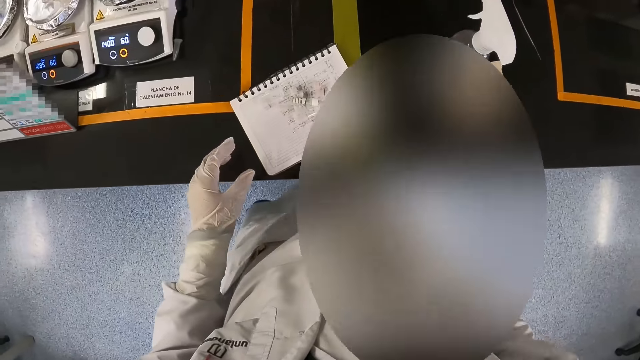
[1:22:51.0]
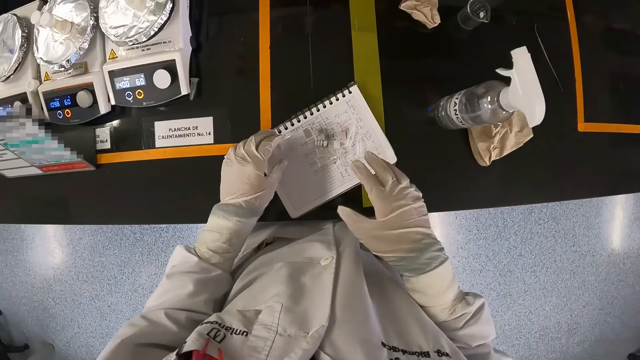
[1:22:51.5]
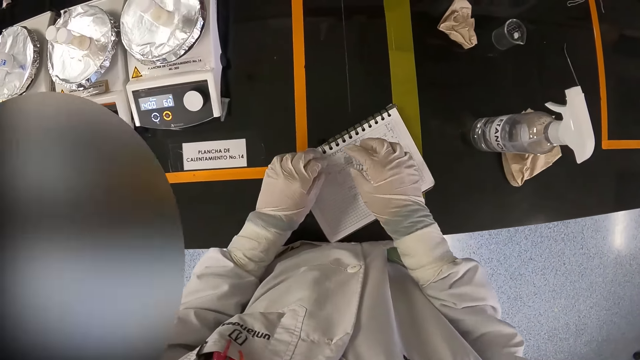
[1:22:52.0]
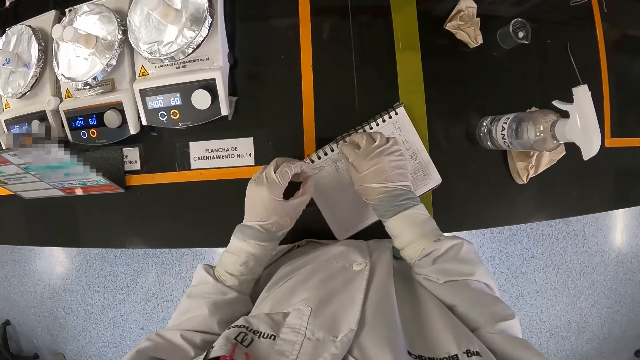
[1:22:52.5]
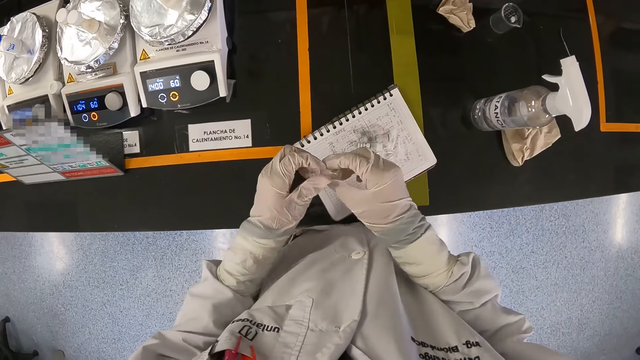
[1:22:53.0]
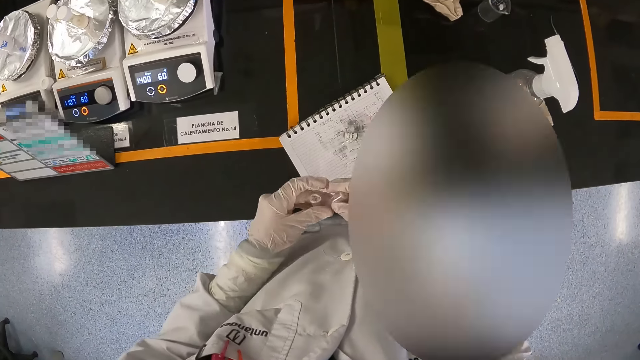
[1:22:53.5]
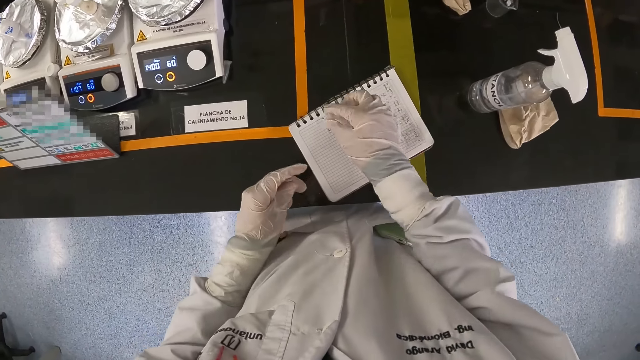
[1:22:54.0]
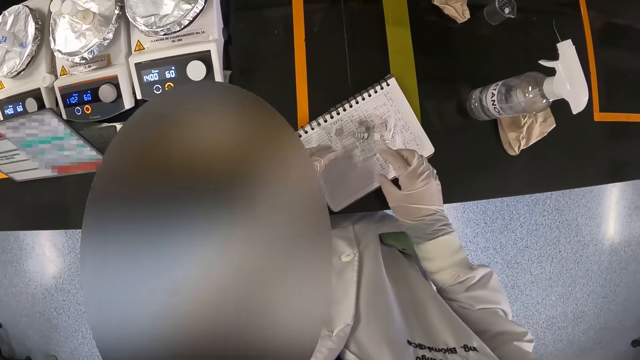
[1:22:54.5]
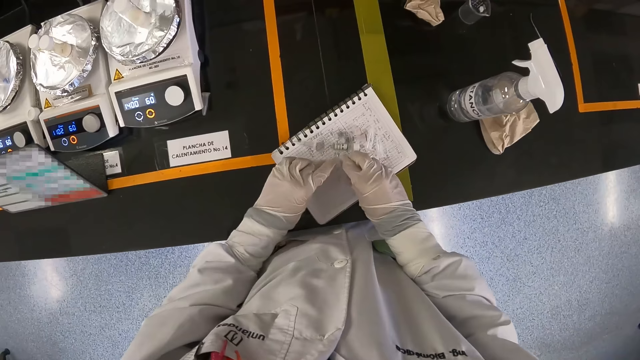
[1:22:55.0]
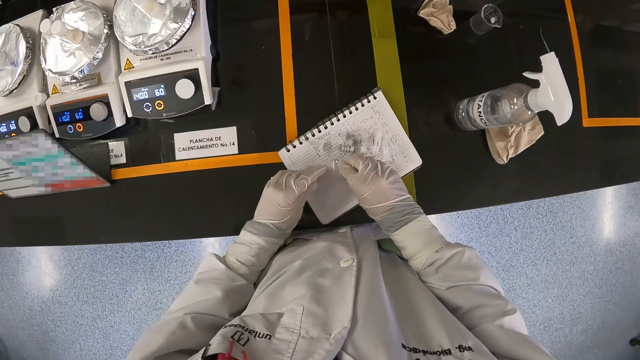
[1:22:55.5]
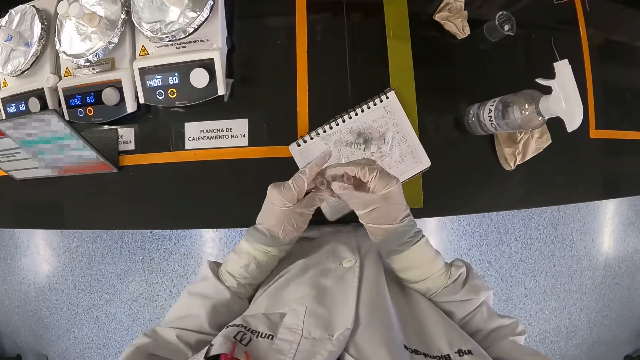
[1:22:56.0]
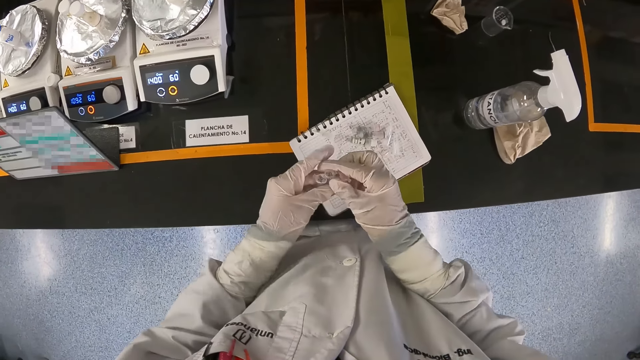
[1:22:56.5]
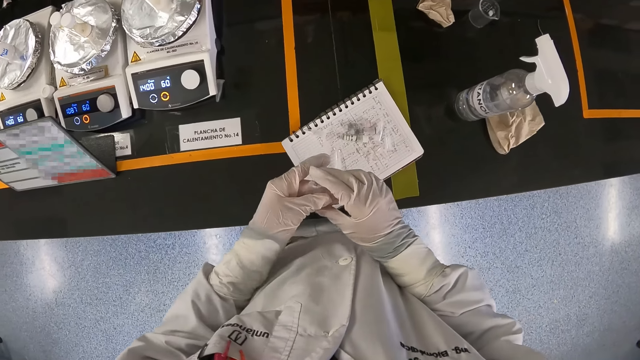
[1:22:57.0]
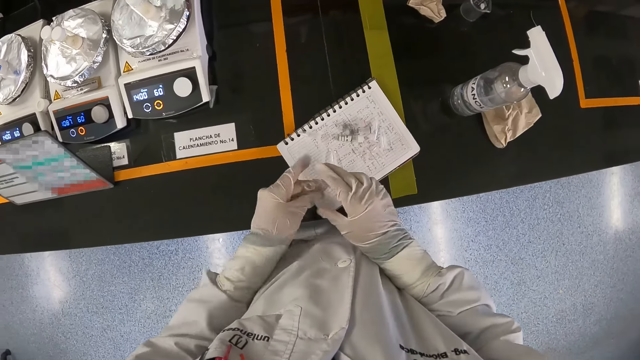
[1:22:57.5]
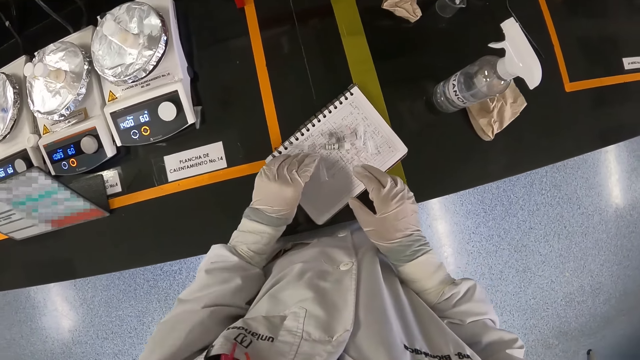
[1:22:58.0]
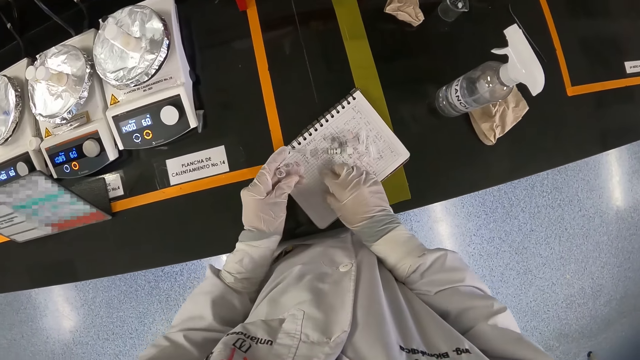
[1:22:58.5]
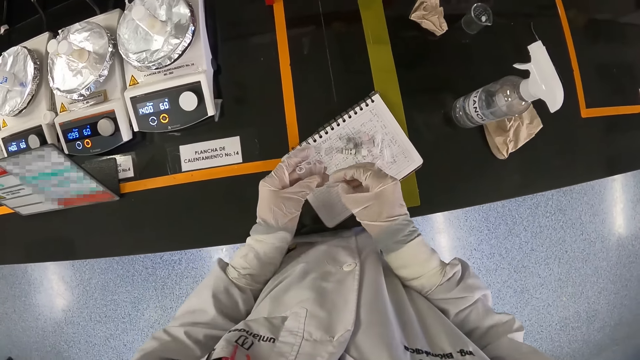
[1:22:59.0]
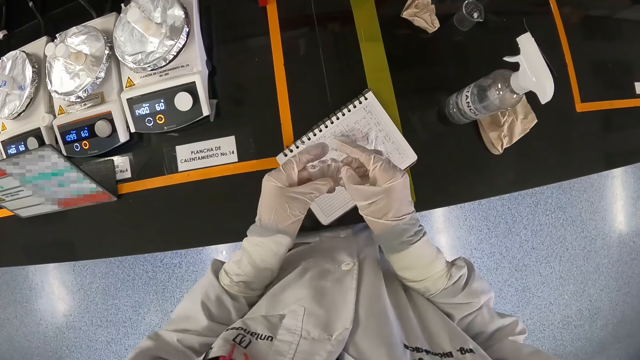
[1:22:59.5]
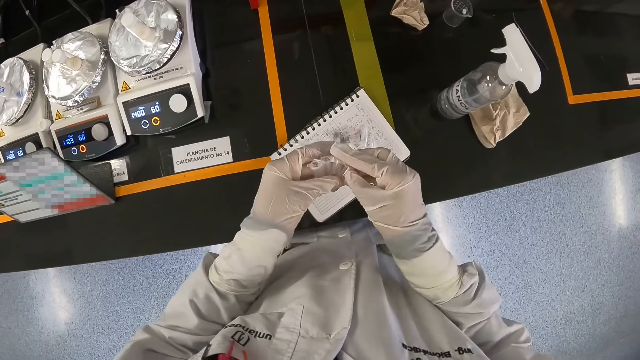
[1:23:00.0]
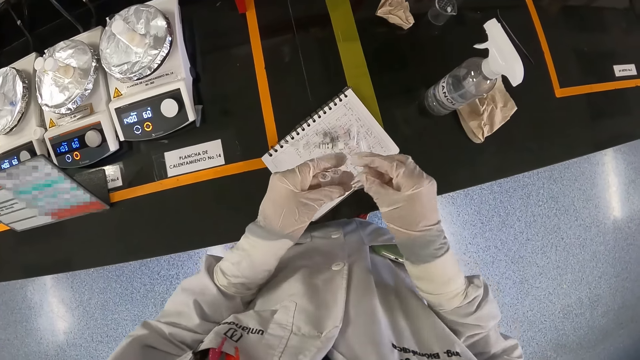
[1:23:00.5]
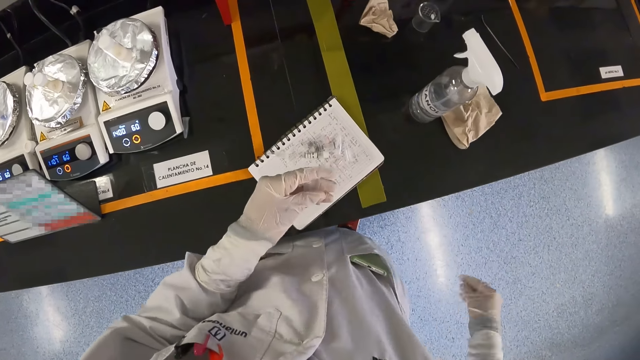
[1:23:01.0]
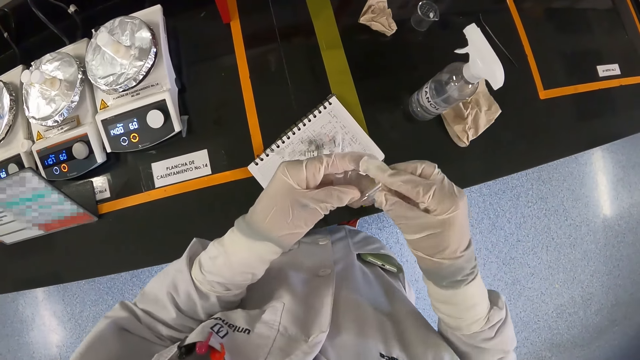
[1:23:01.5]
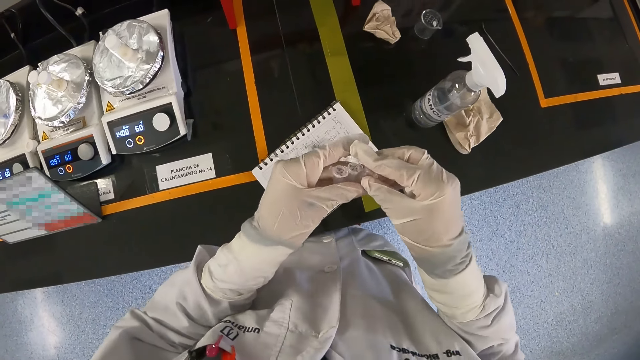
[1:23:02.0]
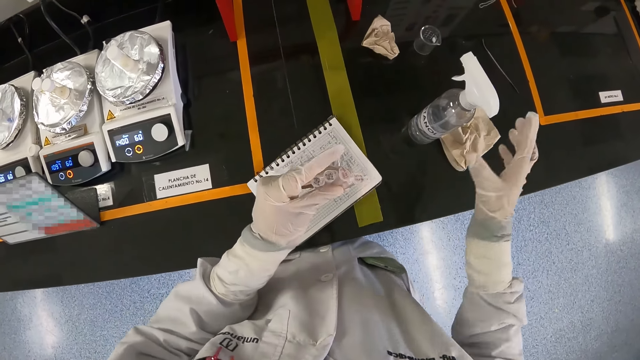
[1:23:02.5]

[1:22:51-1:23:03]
The camera wearer picks up the microcentrifuge tubes from the book with his hands. He drops the microcentrifuge tube on the book with his right hand. He picks up the microcentrifuge tubes from the book with his hands. He touches the book with his left hand. He picks up the microcentrifuge tube from the book with his right hand. He holds the microcentrifuge tubes together with his hand. He shakes the microcentrifuge tubes with his right hand. He puts the microcentrifuge tubes together in his left hand with his right hand.

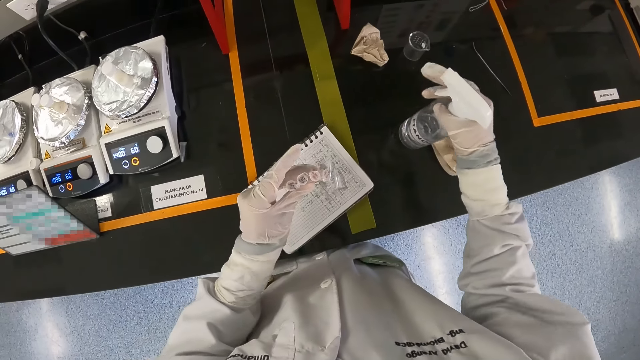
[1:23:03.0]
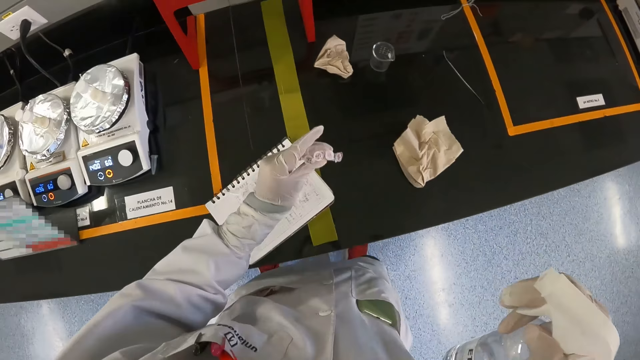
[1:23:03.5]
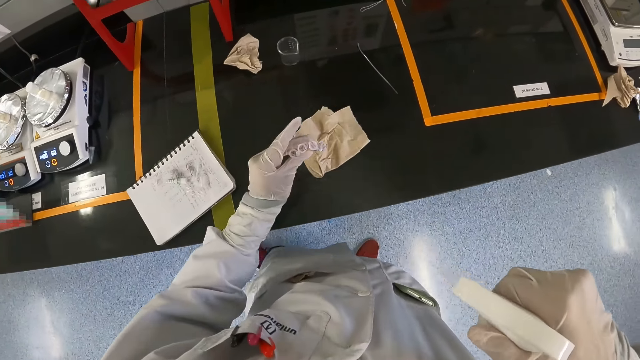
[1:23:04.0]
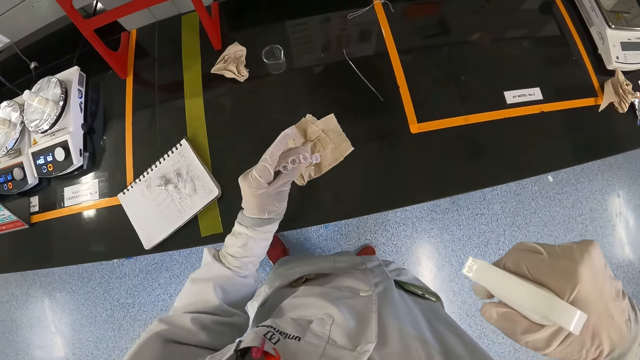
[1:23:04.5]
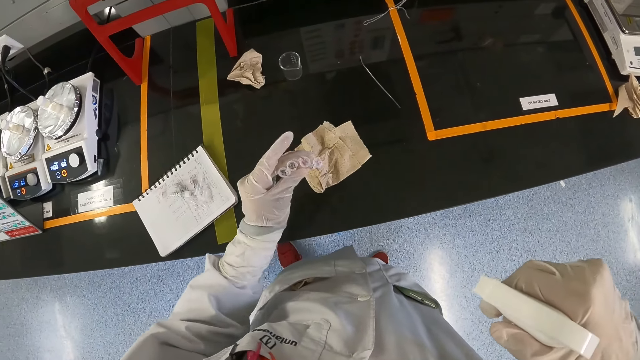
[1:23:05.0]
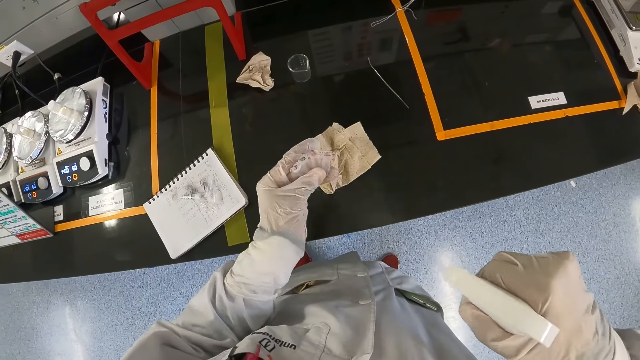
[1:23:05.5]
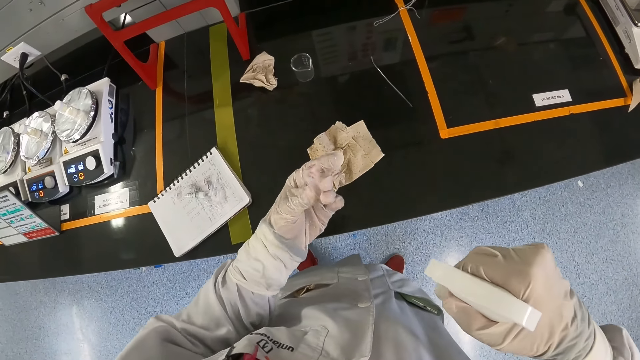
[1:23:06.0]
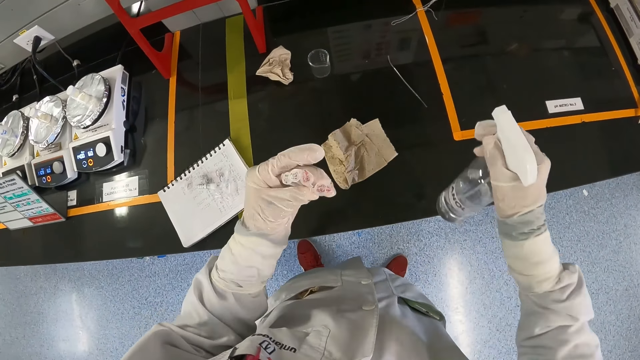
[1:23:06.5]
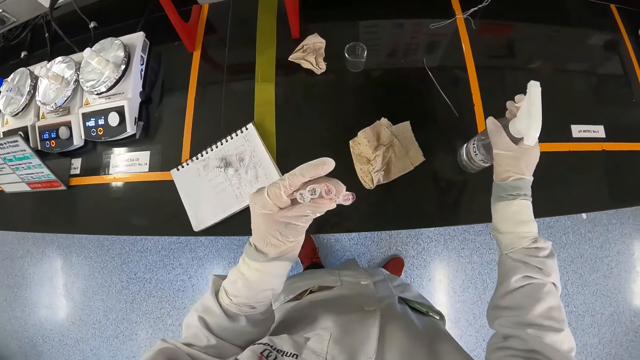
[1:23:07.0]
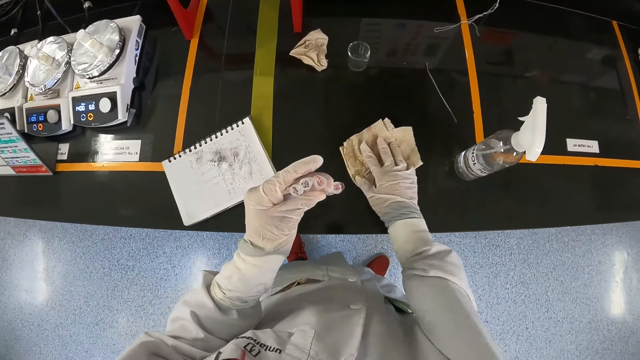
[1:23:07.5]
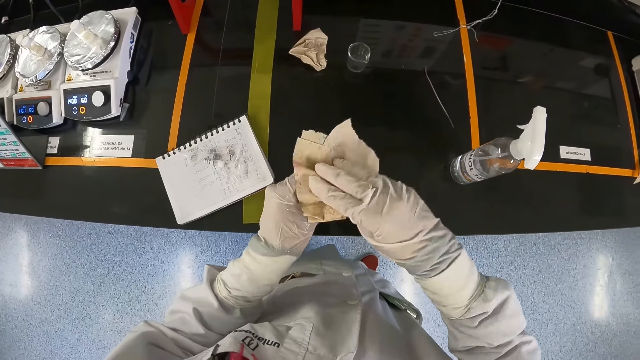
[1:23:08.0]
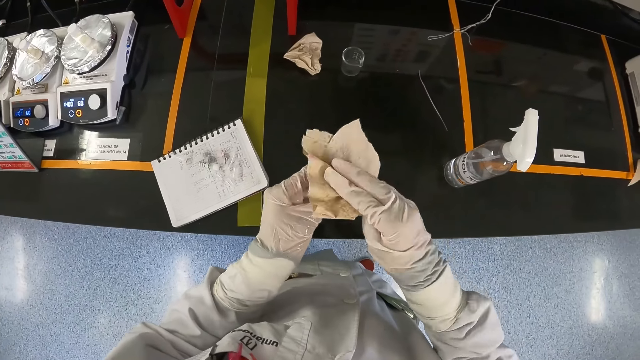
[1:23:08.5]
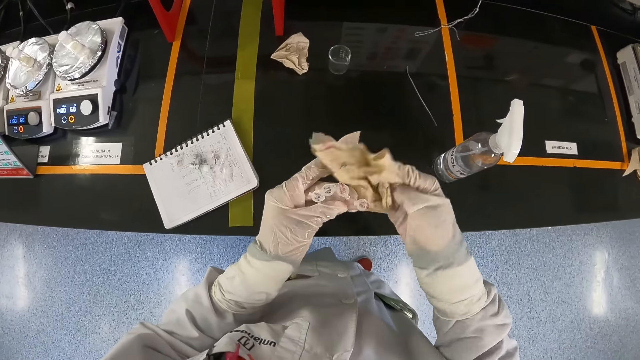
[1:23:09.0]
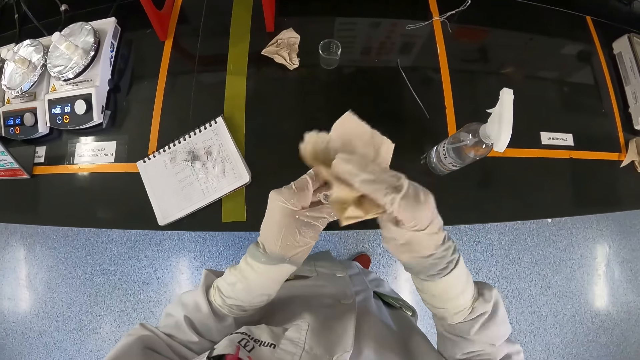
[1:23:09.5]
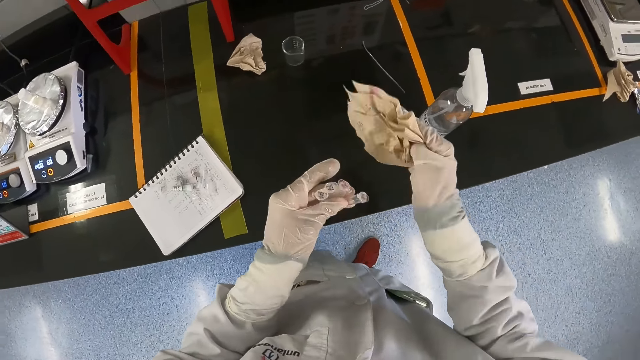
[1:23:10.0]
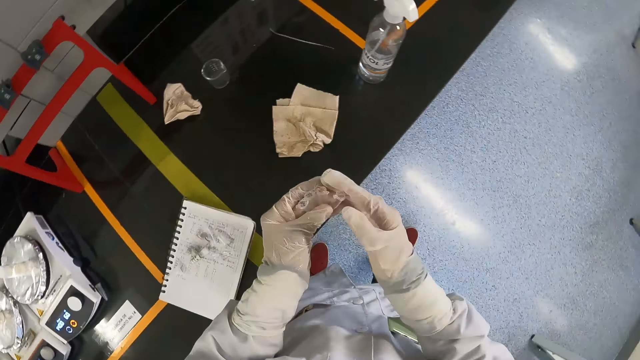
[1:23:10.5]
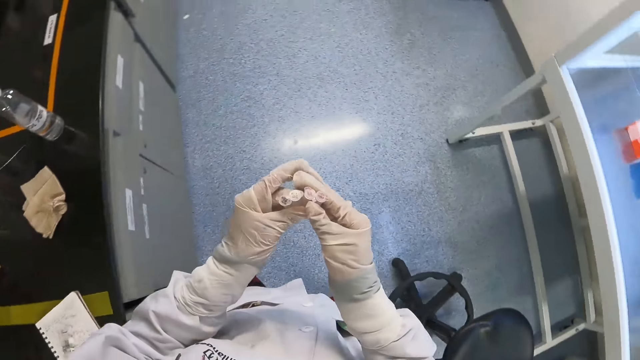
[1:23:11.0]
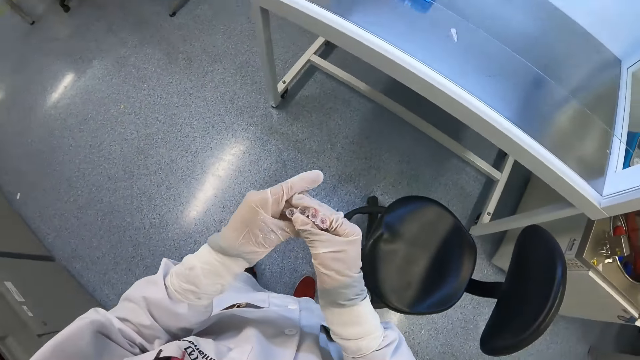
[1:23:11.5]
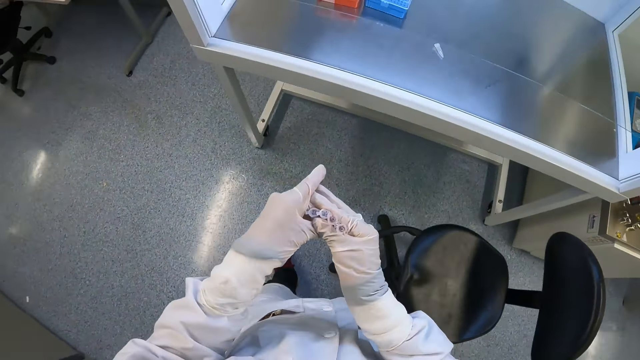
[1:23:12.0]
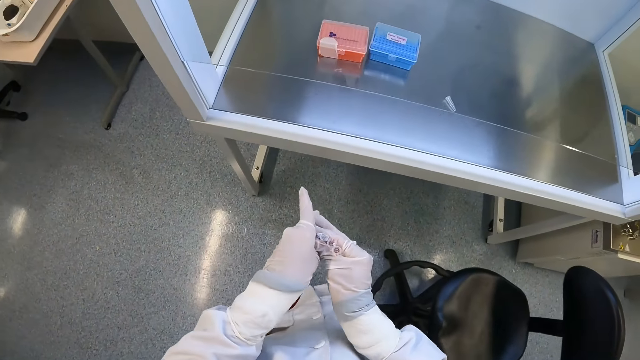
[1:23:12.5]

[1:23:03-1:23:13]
The camera wearer picks up a spray bottle from the laboratory cabinet with his right hand. He sprays the microcentrifuge tubes in his left hand with the spray bottle in his right hand. He drops the spray bottle on the laboratory cabinet with his right hand. He picks up a paper towel from the laboratory cabinet with his right hand. He mops the microcentrifuge tubes in his left hand with the paper towel in his right hand. He drops the paper towel on the laboratory cabinet with his right hand. He turns around. He sets the microcentrifuge tubes on his left hand with his right hand.
